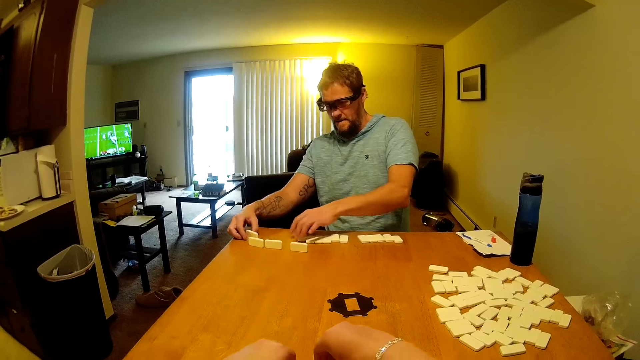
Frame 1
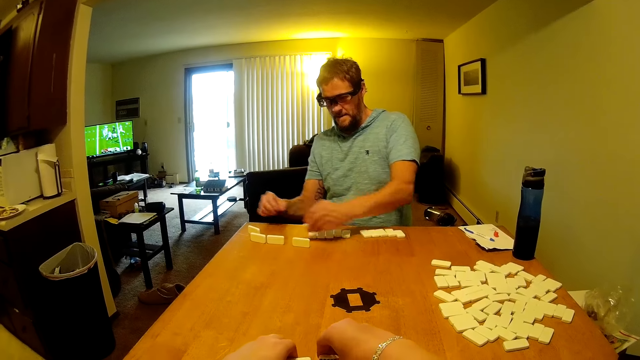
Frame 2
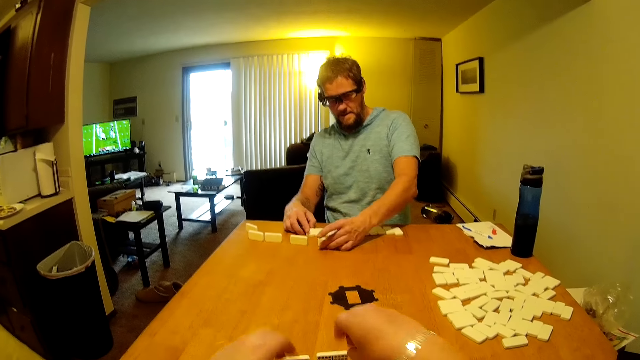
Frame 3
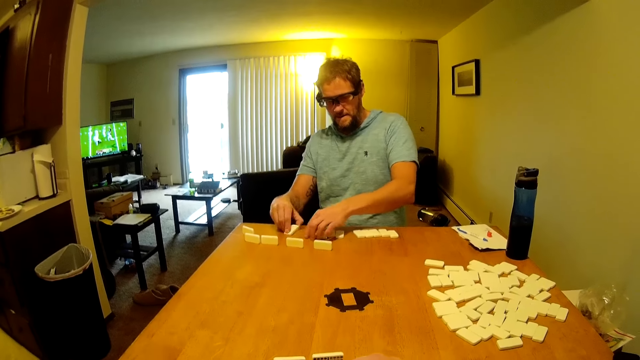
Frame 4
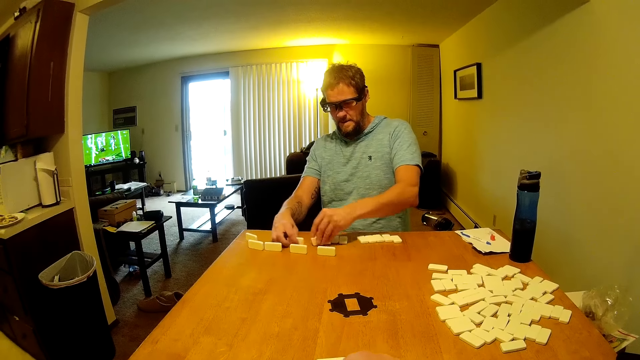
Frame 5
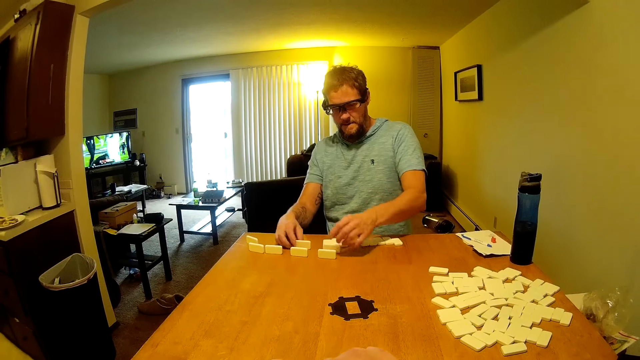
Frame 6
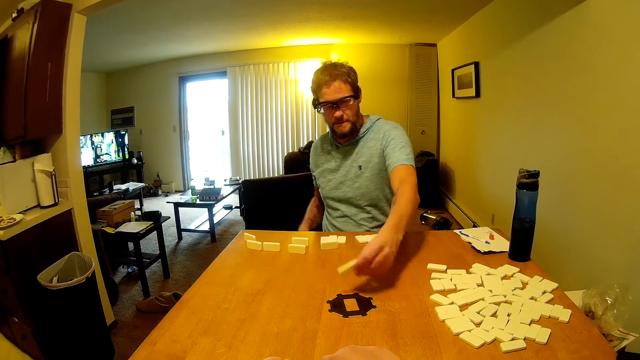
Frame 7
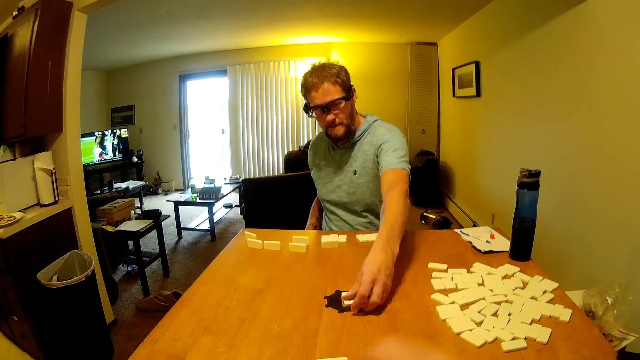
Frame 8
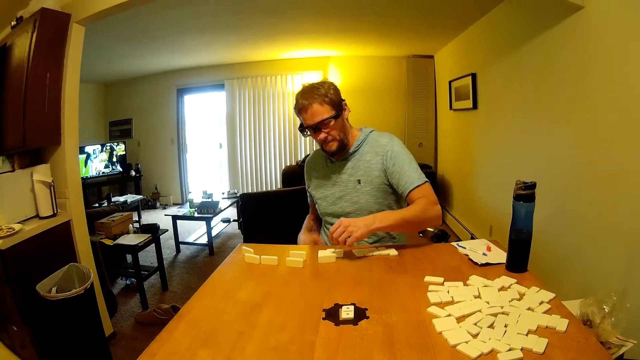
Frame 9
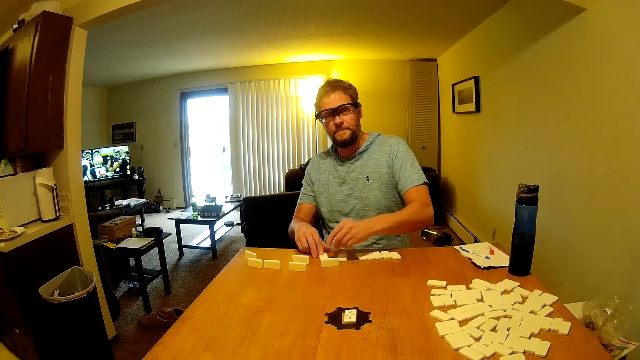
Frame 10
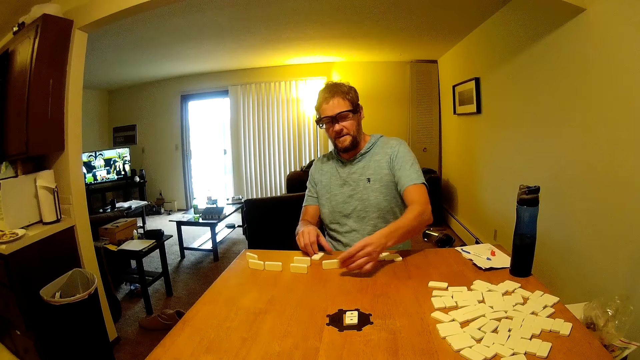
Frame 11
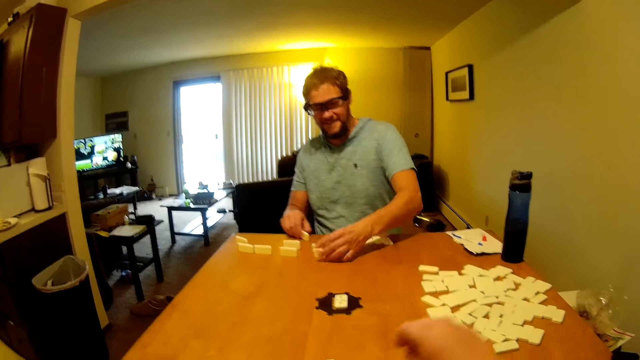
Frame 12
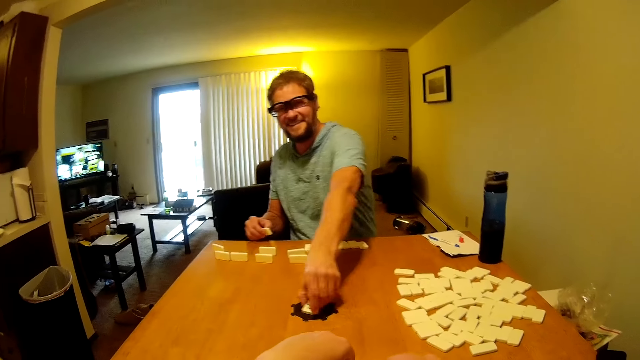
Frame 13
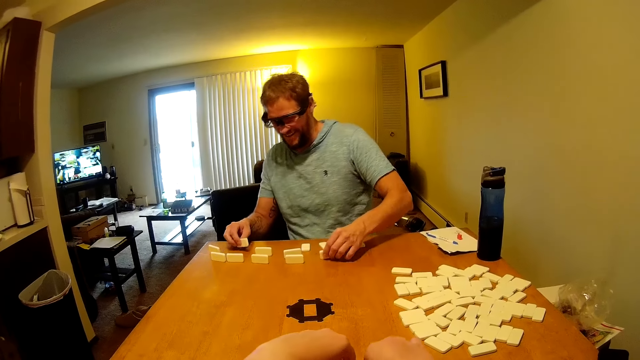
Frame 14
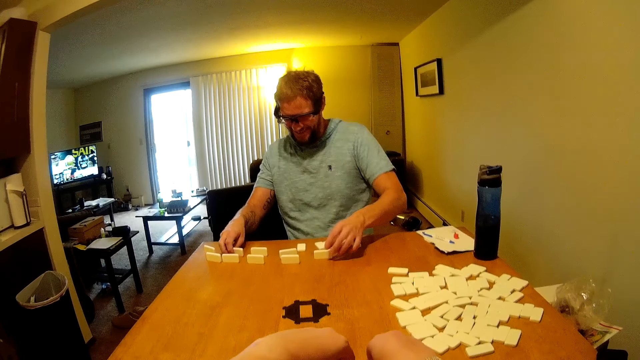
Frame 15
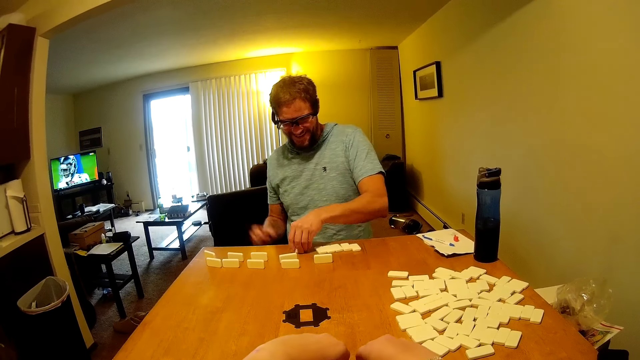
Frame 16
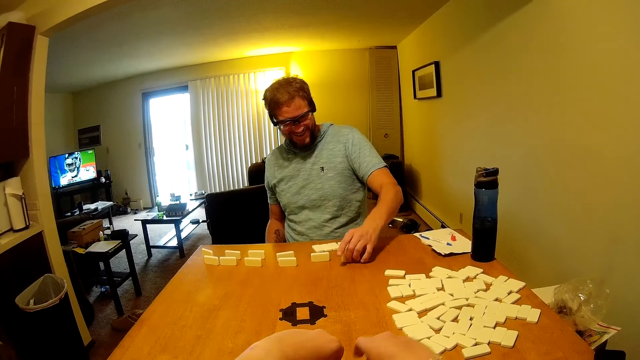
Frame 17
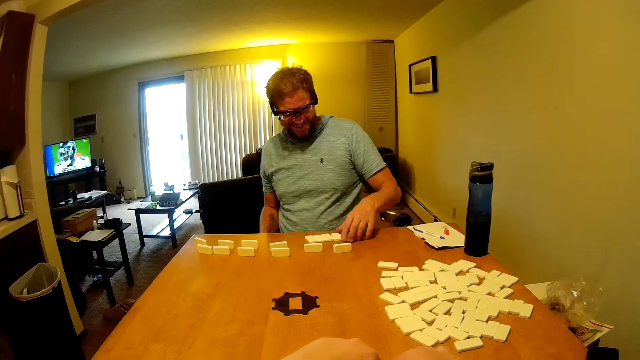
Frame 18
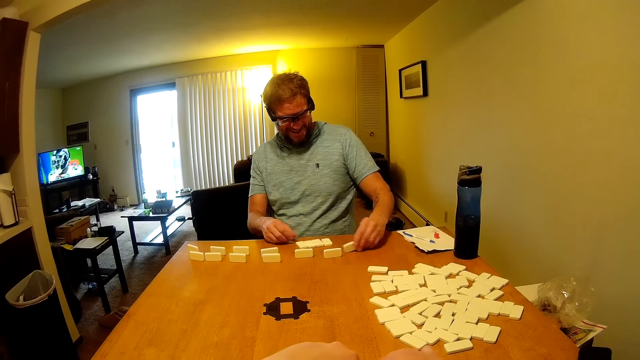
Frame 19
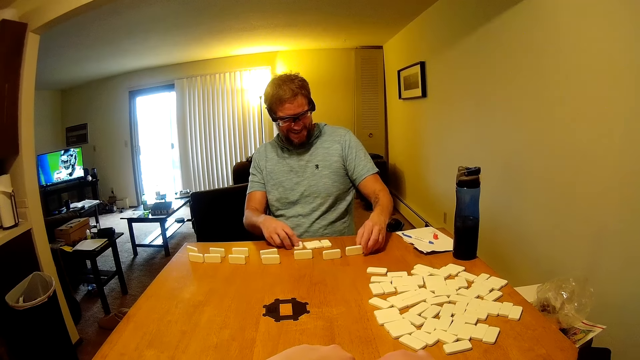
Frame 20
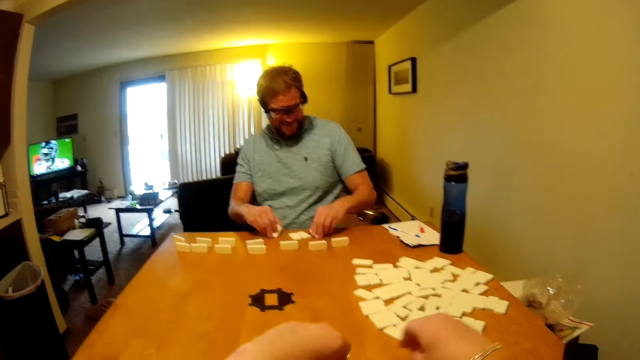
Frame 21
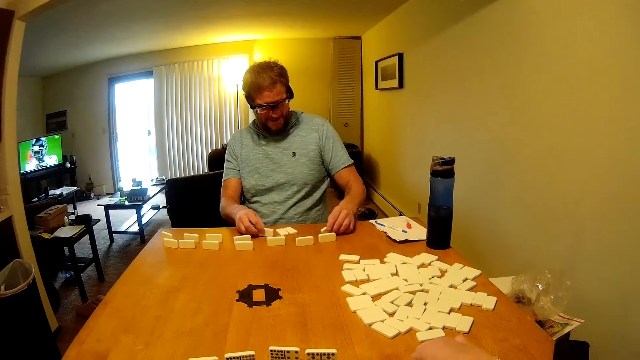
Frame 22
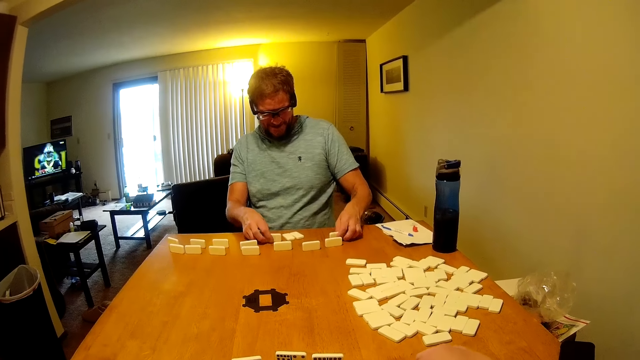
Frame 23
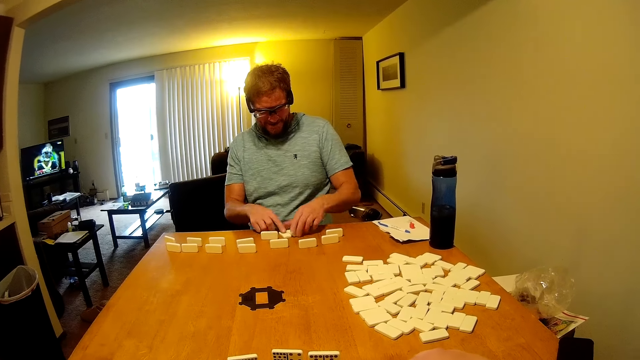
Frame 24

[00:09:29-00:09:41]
The camera wearer arranges the dominoes on the table. A man places a domino on something, picks a domino from the table and places the domino on the table. The man picks a domino from something. The man places the domino on the table repeatedly. The man arranges the dominoes on the table.

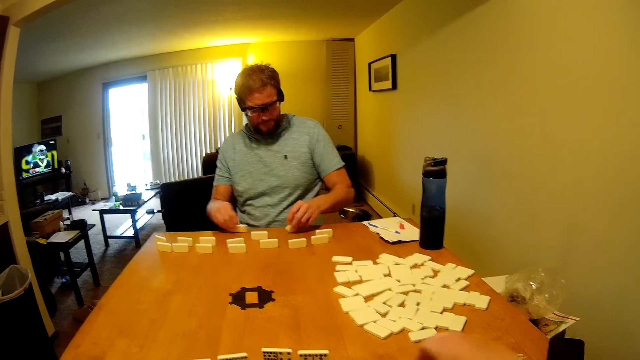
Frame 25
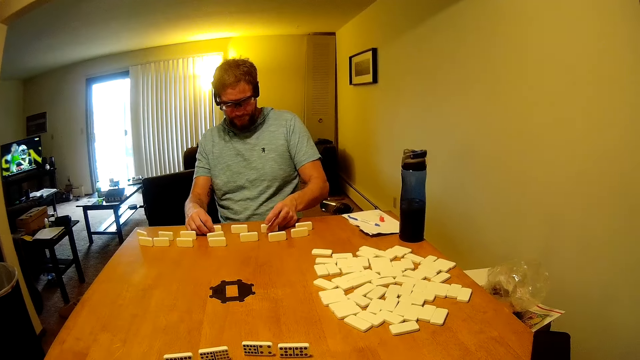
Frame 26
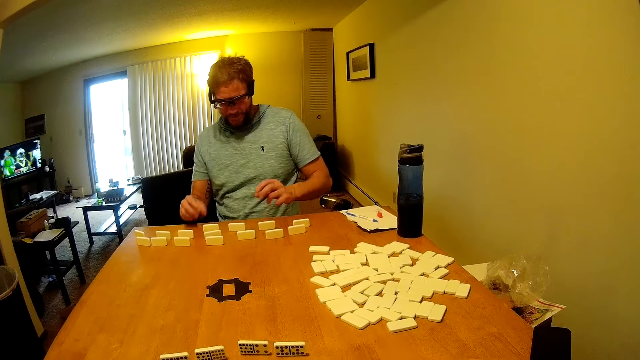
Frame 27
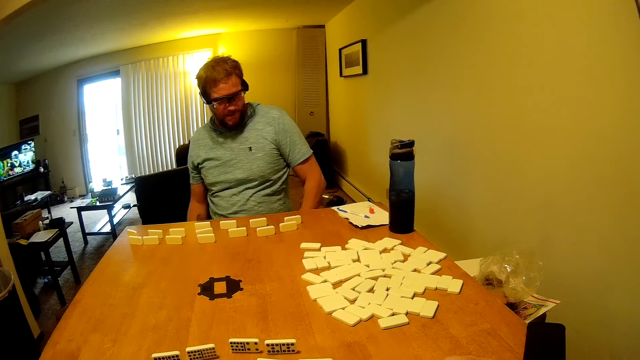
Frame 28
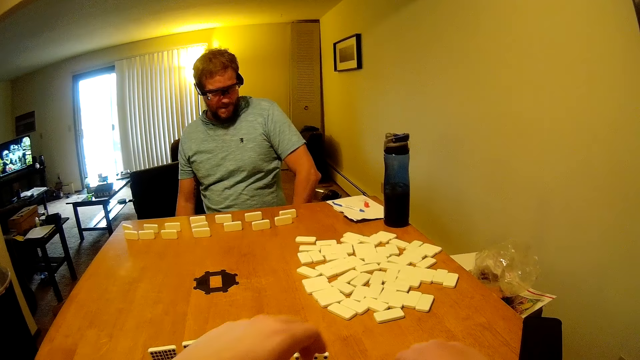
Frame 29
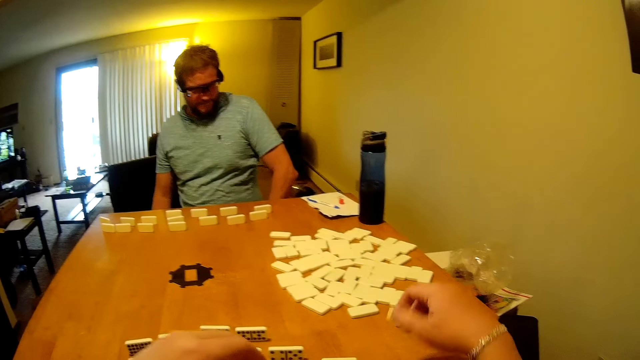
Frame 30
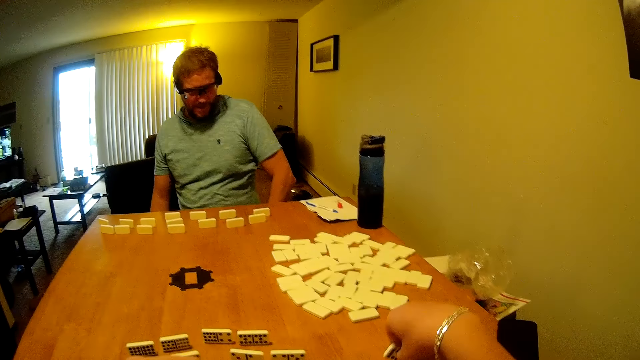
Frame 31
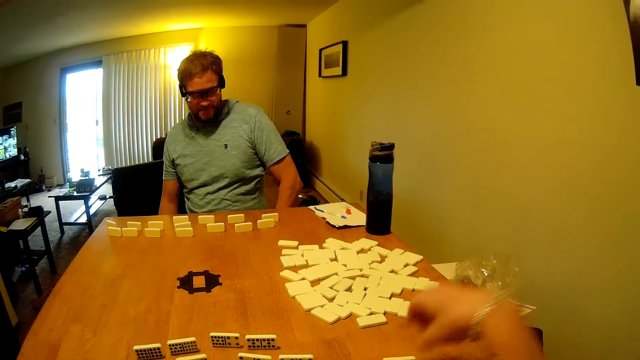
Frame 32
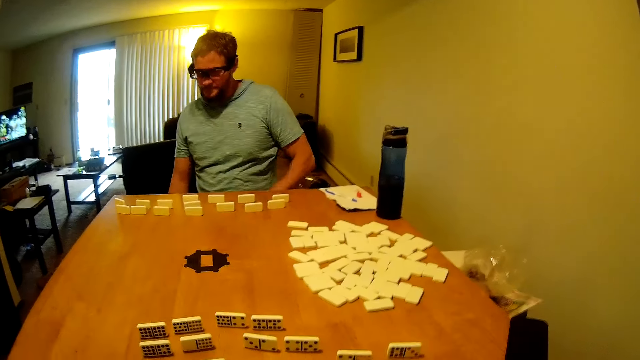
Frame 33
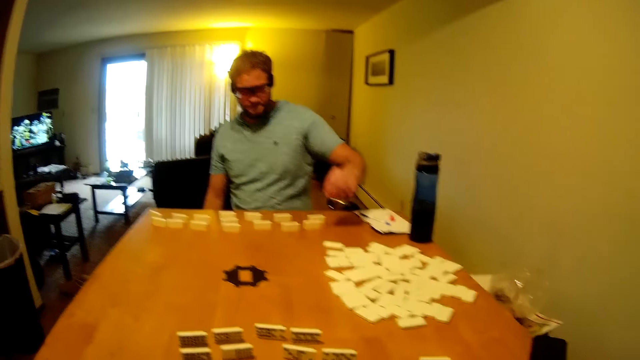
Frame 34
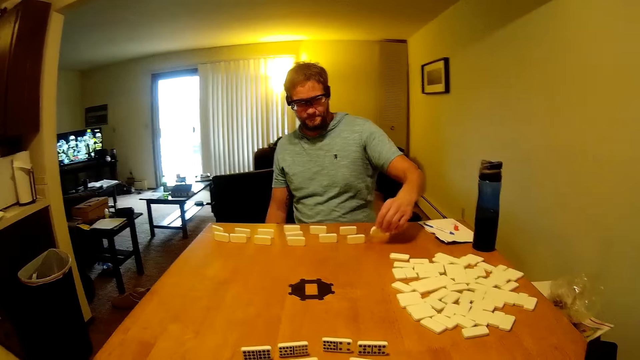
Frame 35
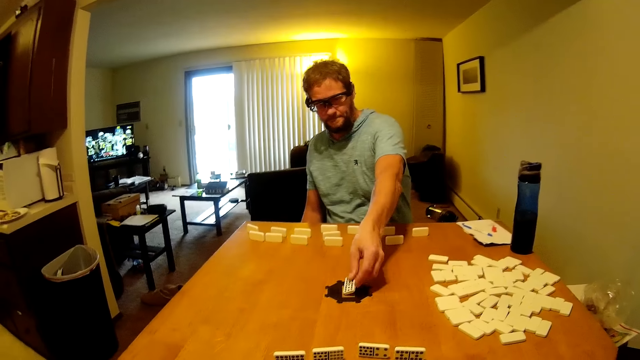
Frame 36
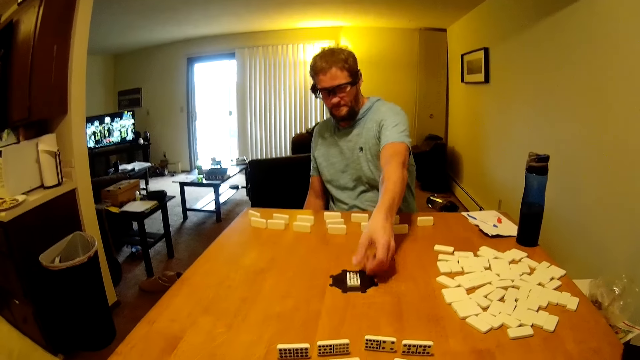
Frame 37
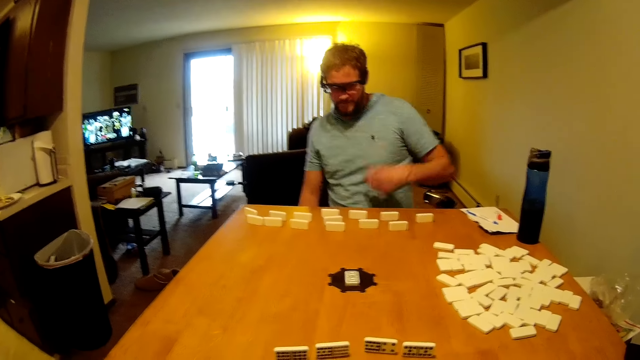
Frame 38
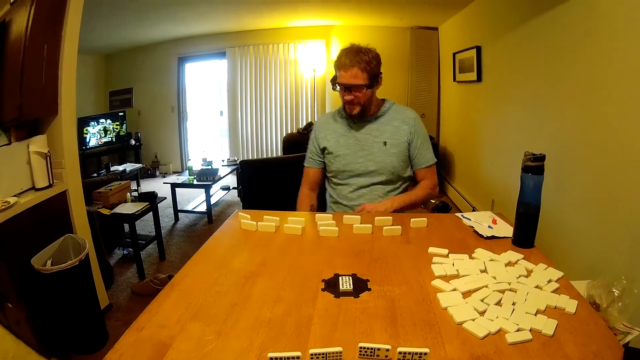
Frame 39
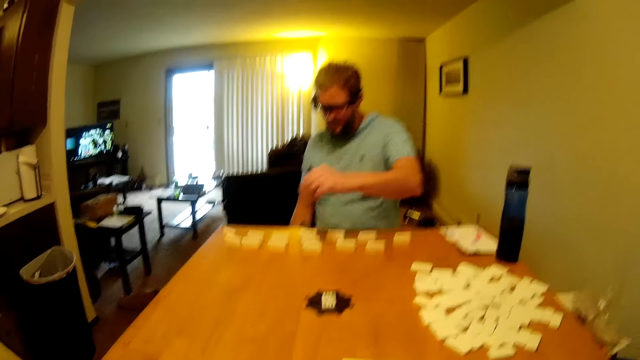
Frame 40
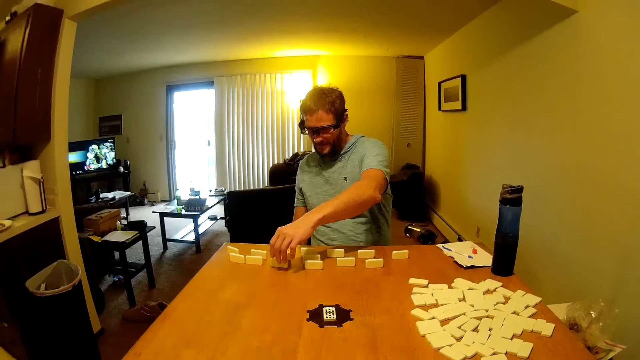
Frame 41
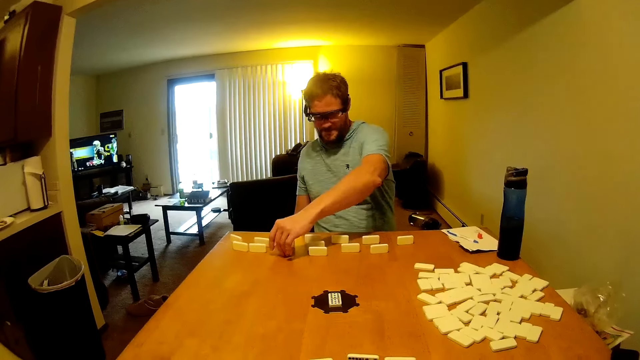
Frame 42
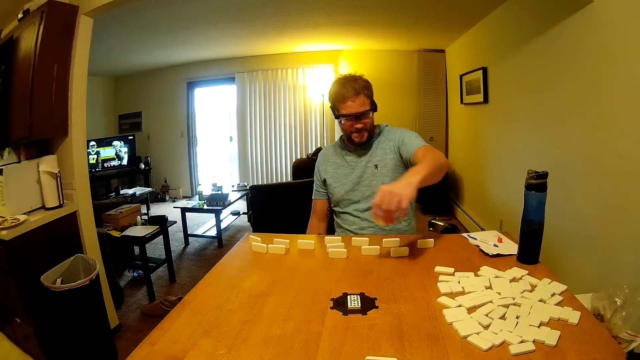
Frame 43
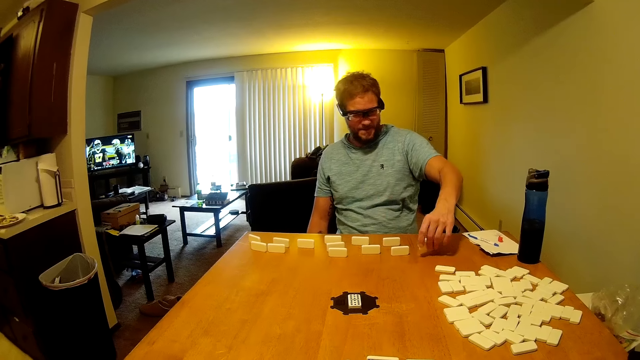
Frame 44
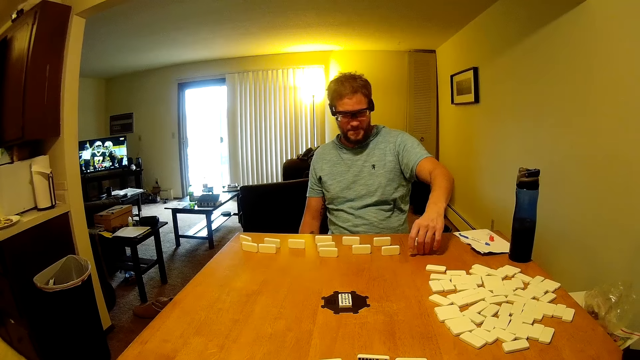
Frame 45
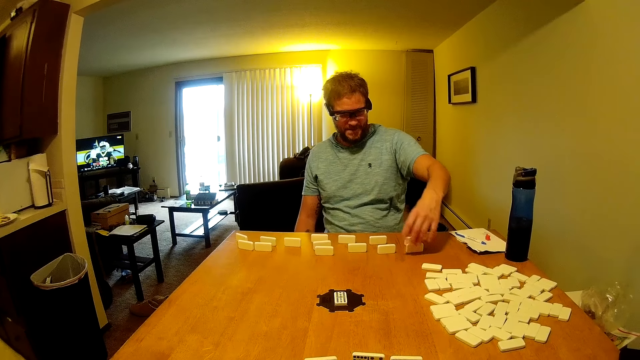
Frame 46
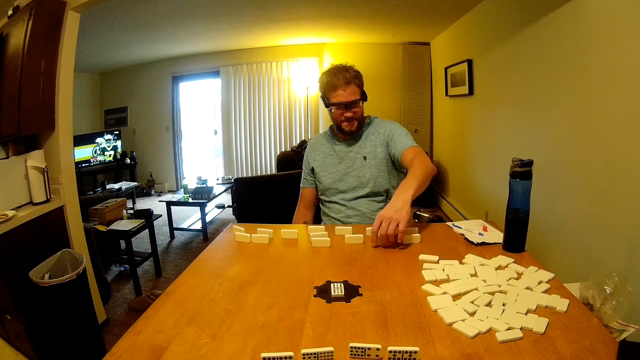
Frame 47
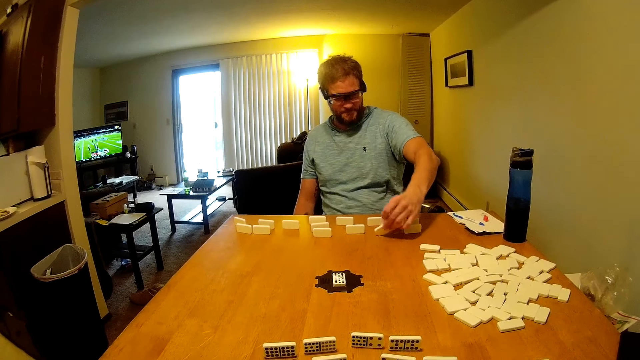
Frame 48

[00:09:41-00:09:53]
A man removes his hands from the table. The camera wearer arranges the dominoes on the table. The man picks a domino from the table, plays the domino, places the domino on something and lifts his hand from the domino. The man picks a domino from the table, places the domino on the table and turns the domino on the table.
